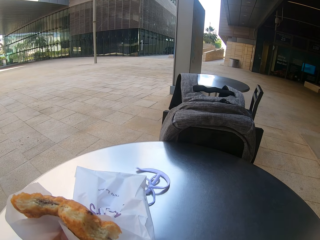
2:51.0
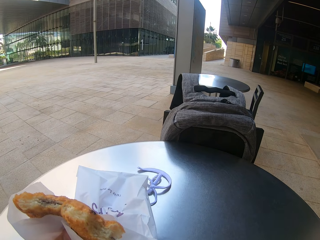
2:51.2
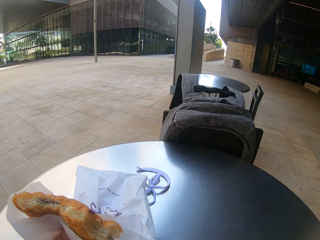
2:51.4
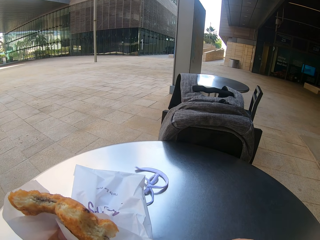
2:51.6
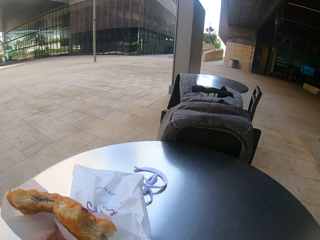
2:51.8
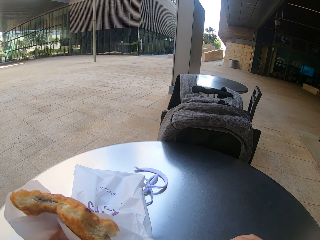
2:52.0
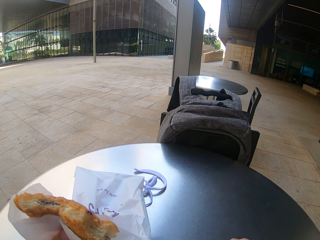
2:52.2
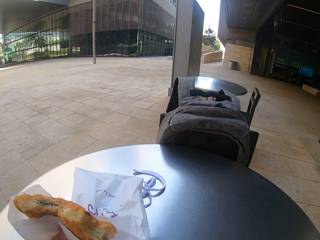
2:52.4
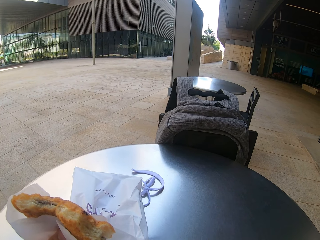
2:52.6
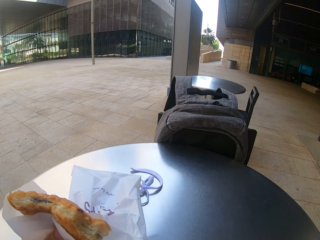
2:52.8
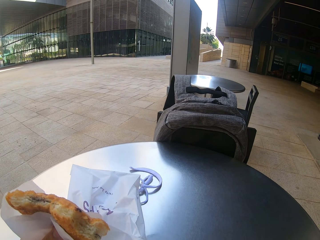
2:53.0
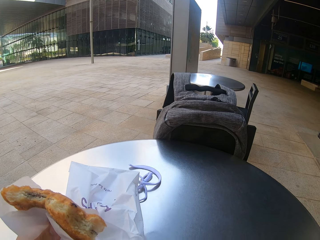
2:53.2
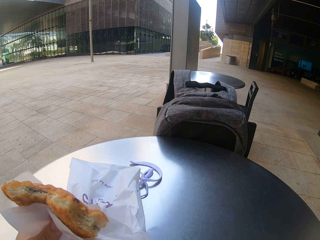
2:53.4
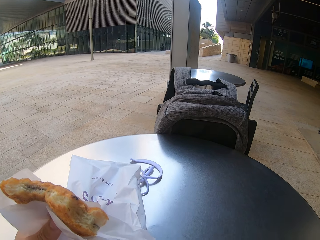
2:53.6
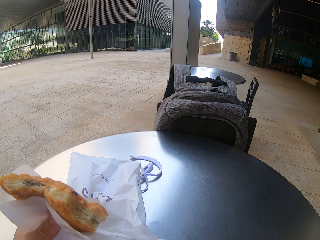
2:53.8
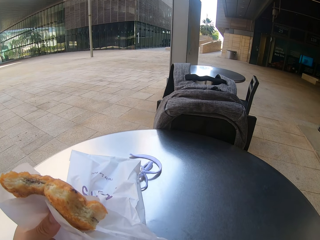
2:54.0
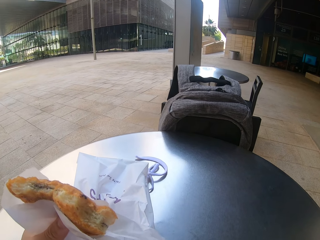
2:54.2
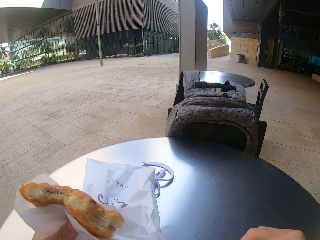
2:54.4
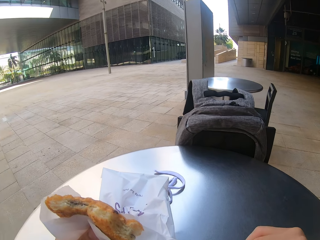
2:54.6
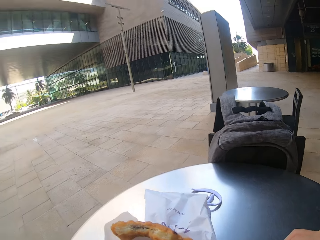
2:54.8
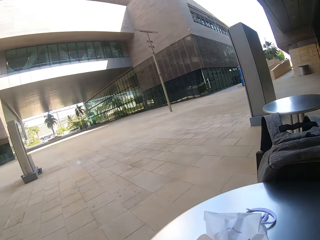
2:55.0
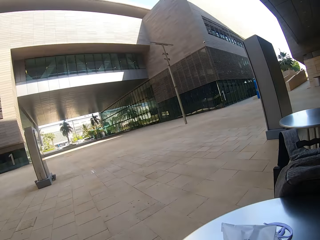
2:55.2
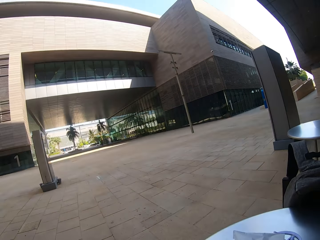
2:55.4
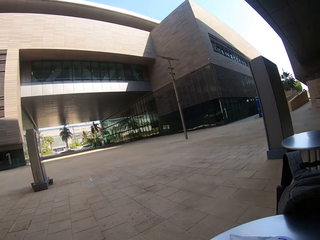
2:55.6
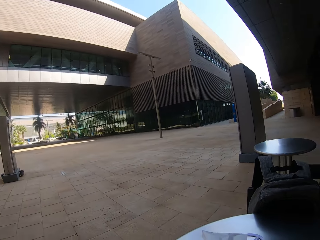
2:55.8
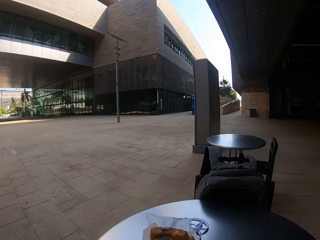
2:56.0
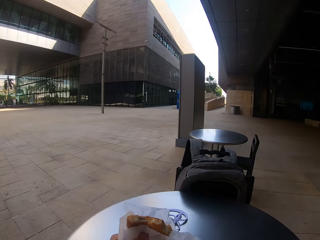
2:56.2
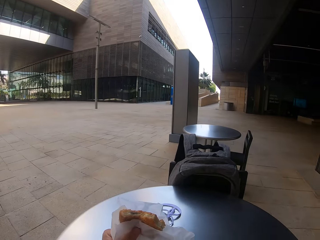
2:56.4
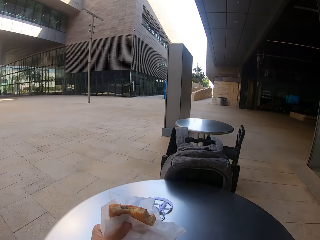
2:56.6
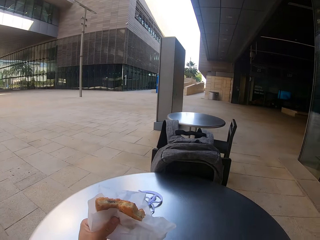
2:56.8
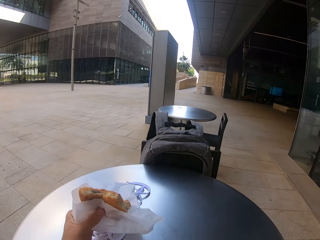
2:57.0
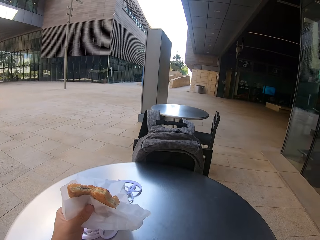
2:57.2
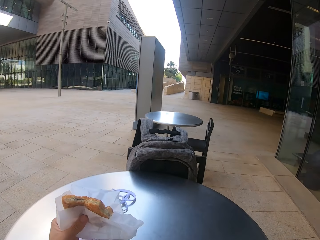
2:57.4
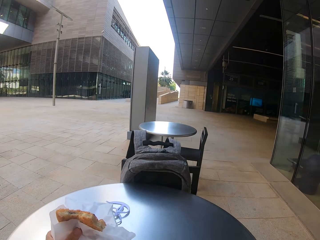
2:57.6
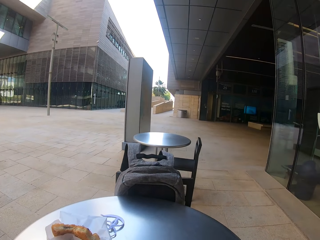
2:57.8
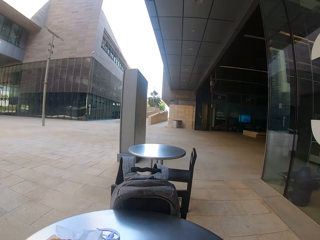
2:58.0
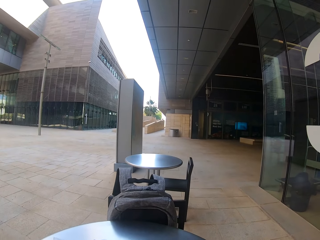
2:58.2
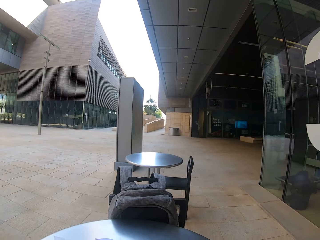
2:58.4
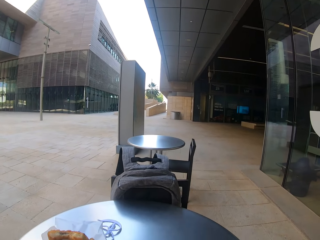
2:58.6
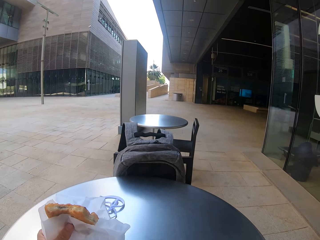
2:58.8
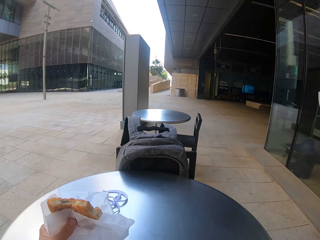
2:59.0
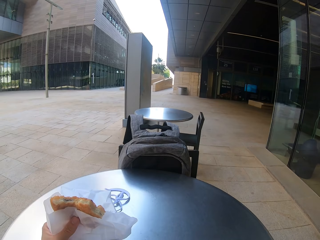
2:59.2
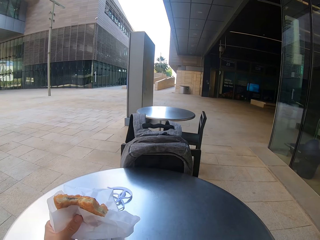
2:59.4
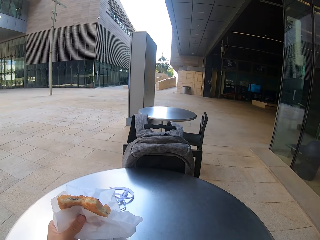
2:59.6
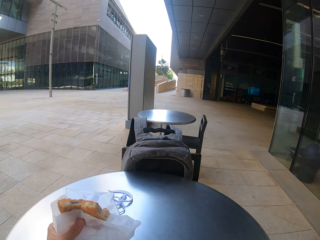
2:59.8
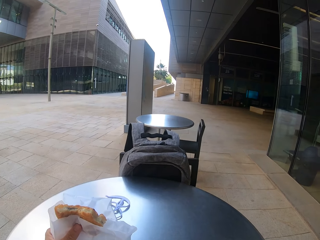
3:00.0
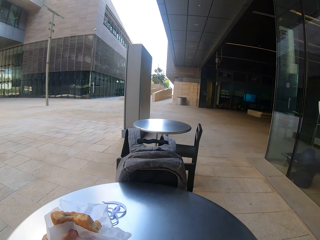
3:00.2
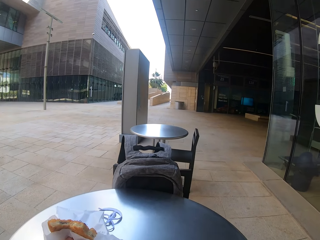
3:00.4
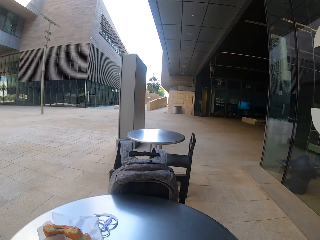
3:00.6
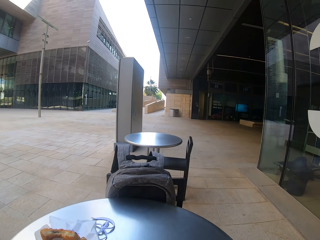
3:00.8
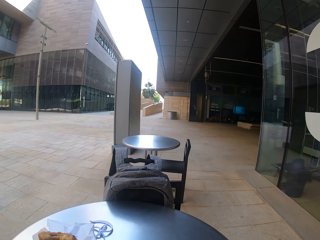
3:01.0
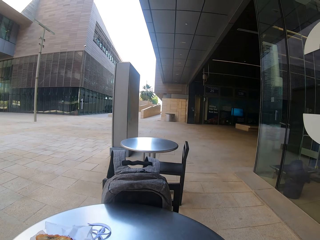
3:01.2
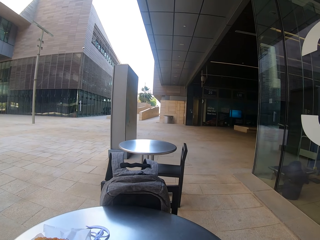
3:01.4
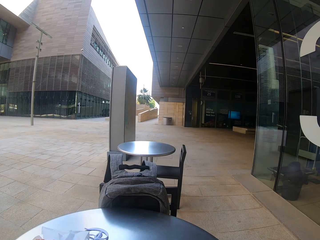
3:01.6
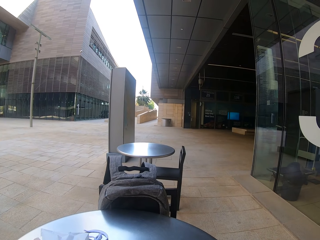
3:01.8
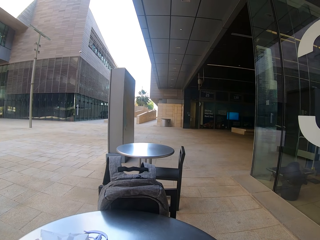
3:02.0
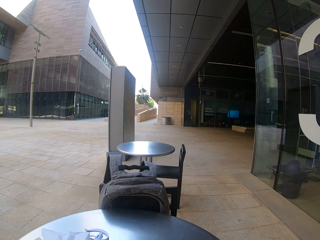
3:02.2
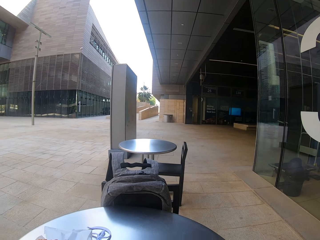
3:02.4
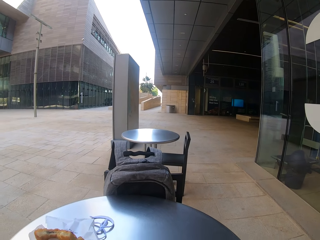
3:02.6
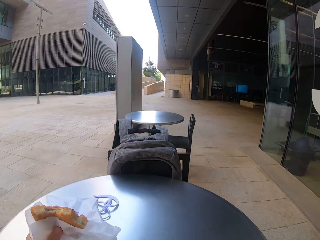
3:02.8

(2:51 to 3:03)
The camera wearer scrolls the phone.

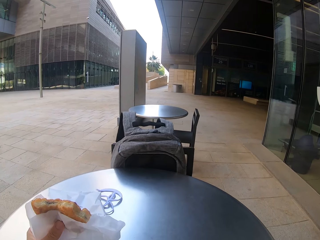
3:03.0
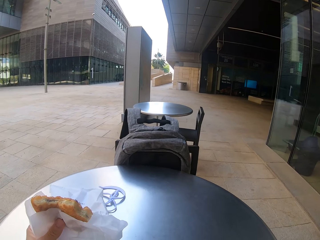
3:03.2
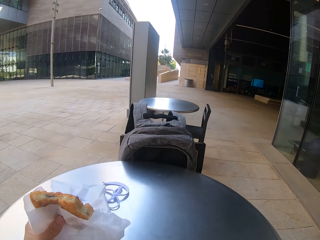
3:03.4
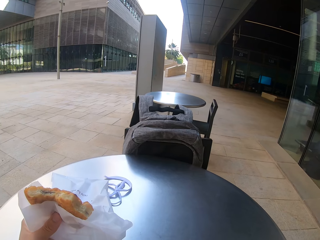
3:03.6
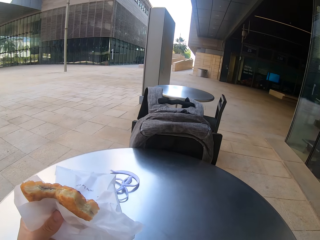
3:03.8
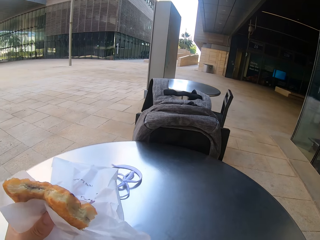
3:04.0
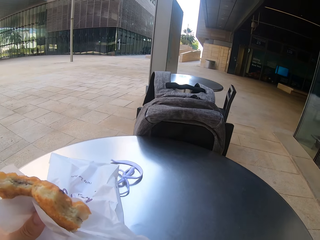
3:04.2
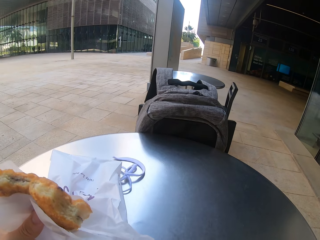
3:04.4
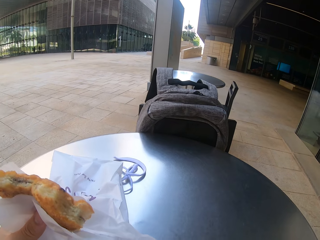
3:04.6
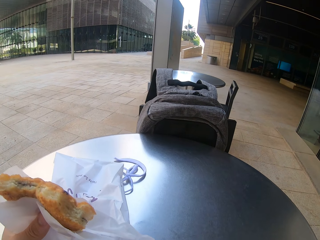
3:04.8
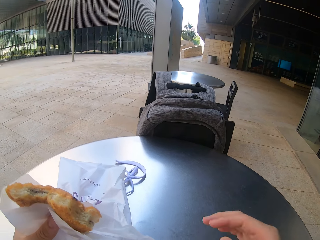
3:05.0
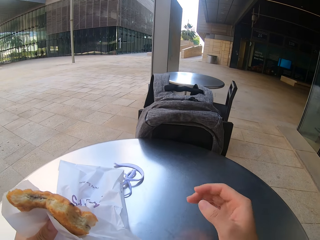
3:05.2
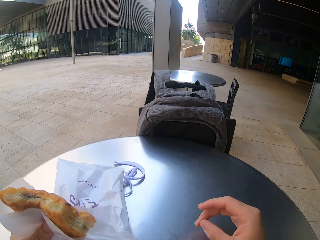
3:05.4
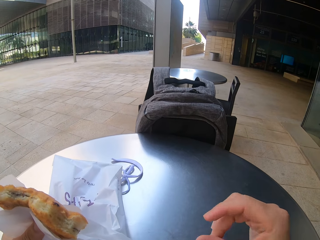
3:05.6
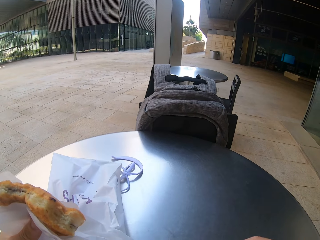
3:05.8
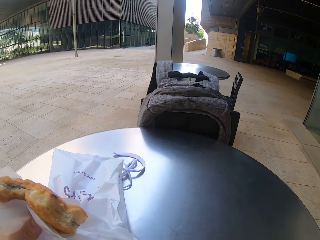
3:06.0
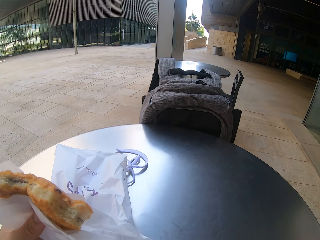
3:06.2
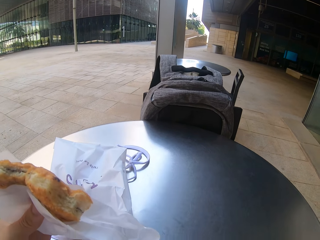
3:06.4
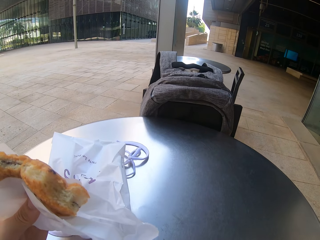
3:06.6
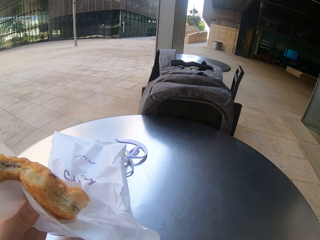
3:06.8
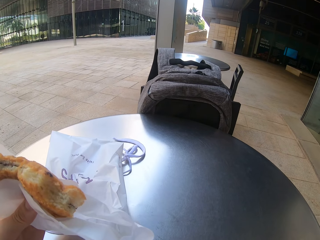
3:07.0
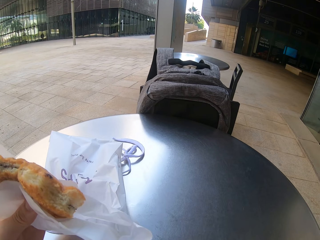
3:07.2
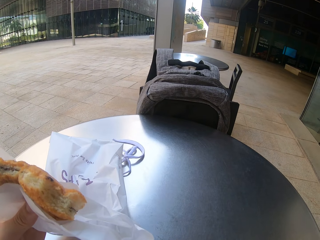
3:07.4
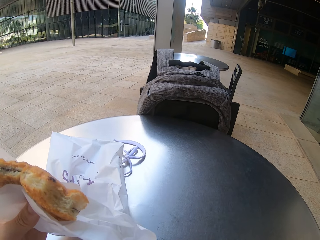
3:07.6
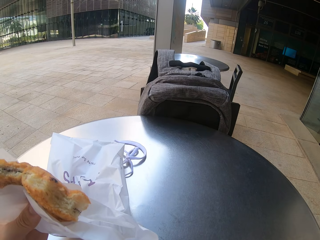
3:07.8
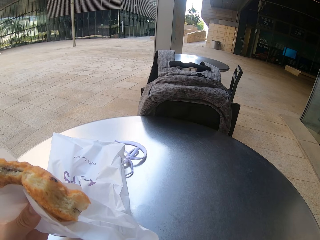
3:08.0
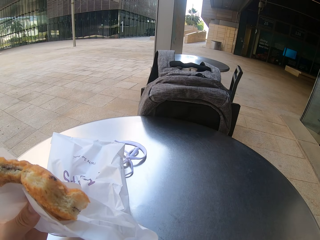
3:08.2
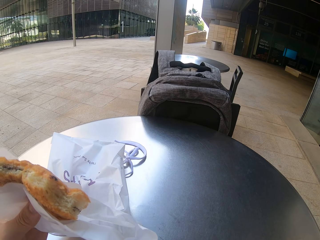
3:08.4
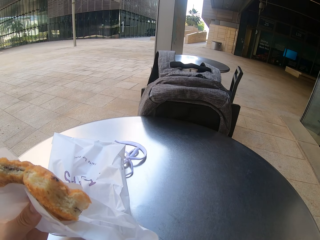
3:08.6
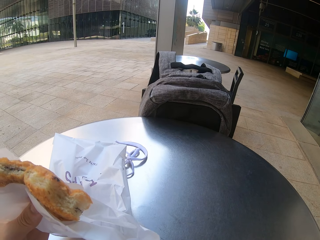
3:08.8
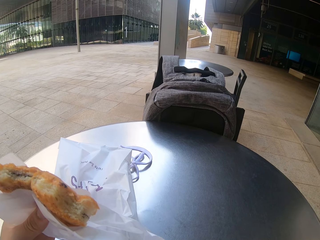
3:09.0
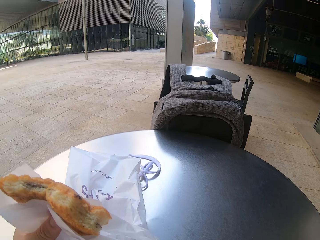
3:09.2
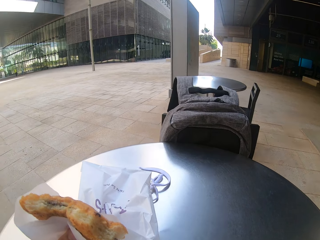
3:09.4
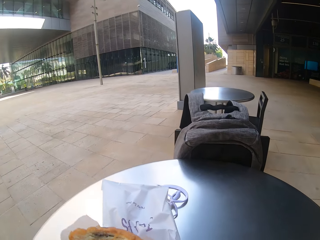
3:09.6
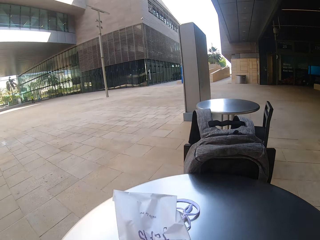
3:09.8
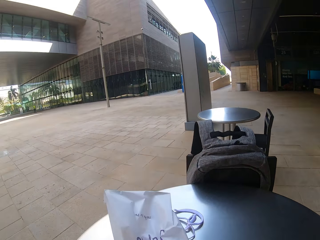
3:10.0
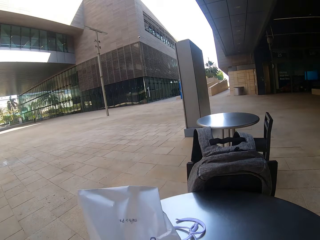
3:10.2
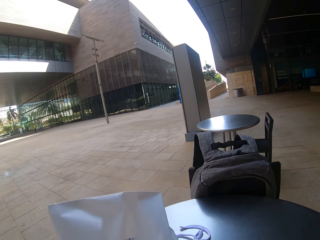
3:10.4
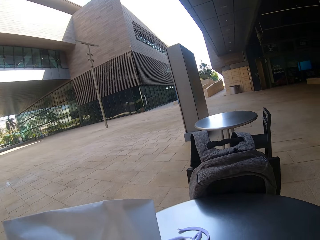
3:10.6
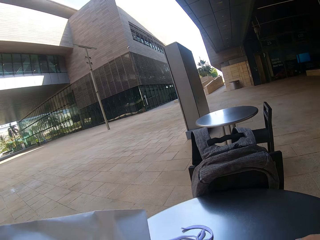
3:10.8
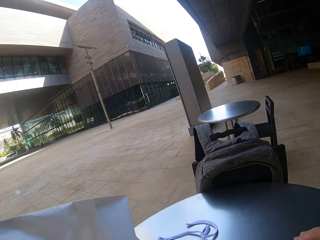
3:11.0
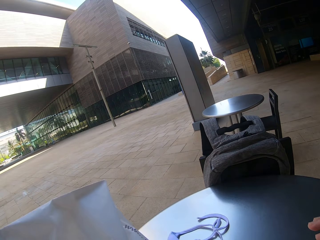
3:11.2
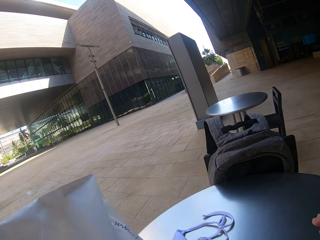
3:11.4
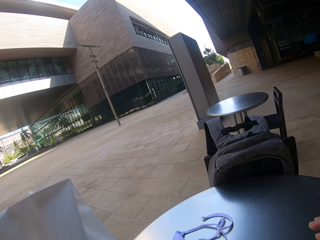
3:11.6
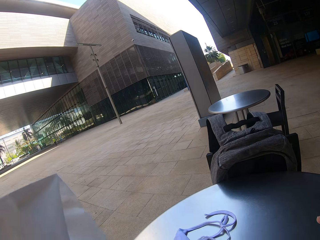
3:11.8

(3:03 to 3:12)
The camera wearer bites a snack.
